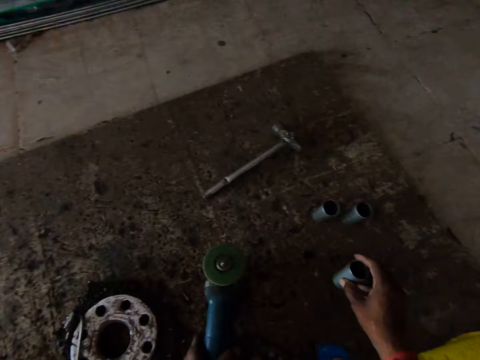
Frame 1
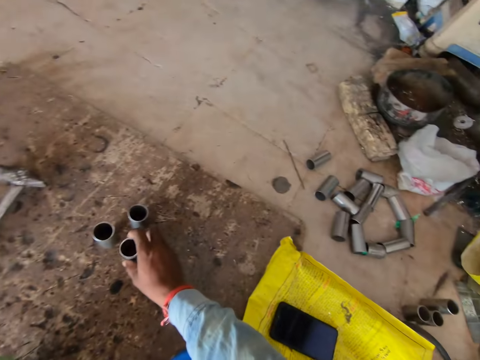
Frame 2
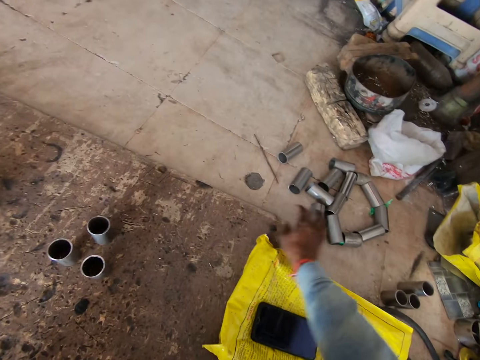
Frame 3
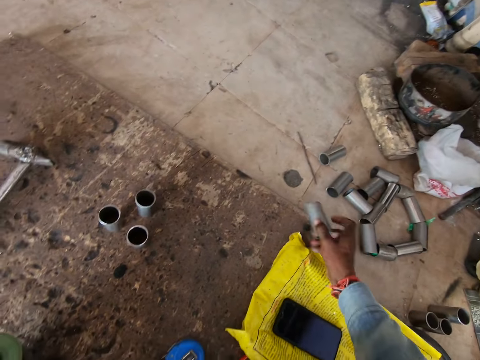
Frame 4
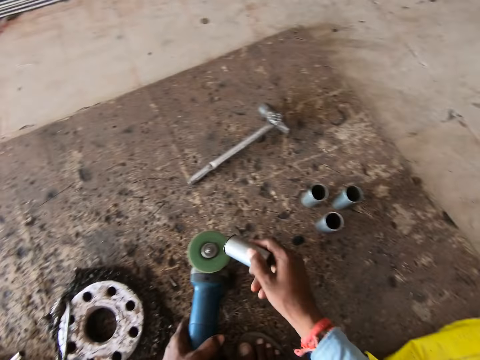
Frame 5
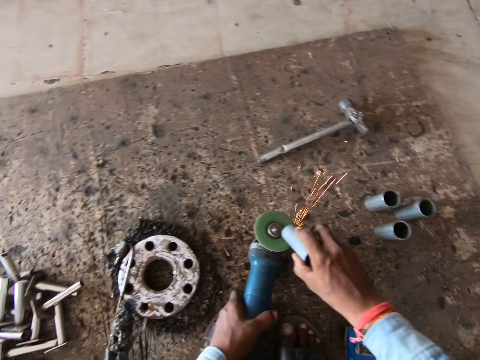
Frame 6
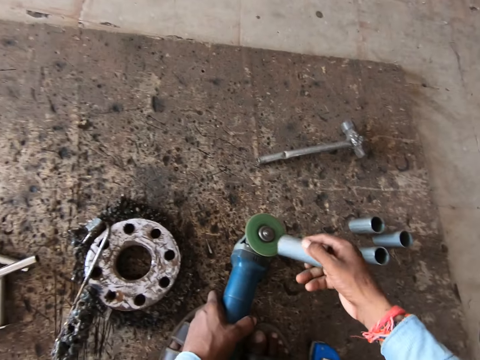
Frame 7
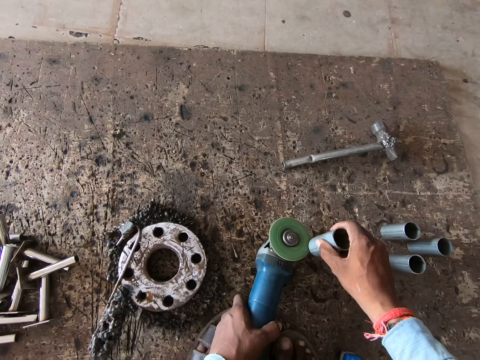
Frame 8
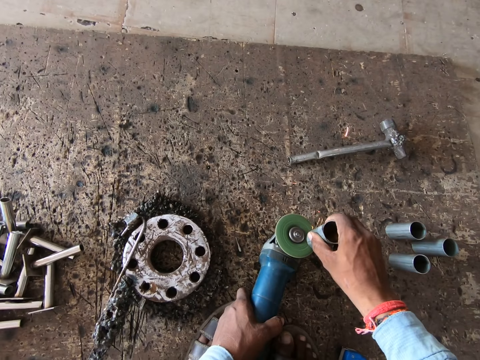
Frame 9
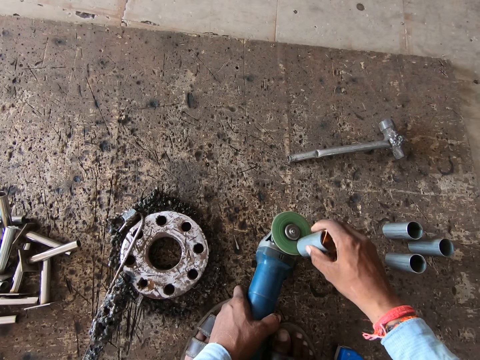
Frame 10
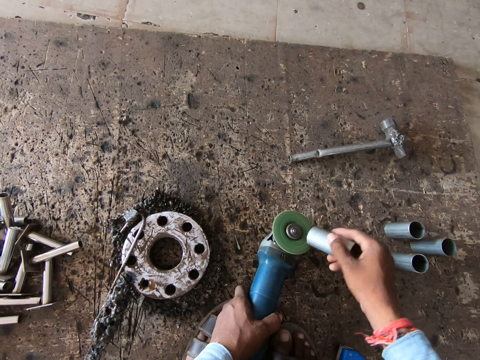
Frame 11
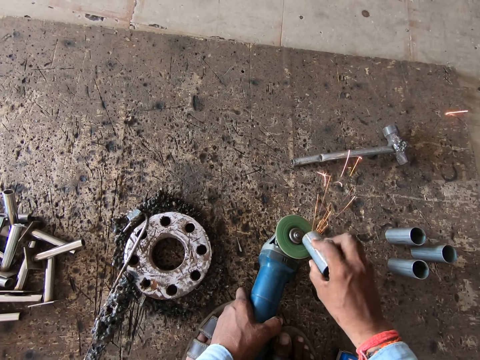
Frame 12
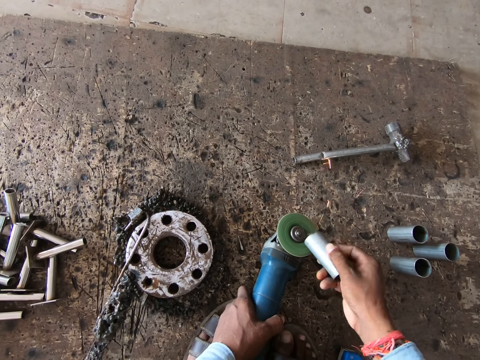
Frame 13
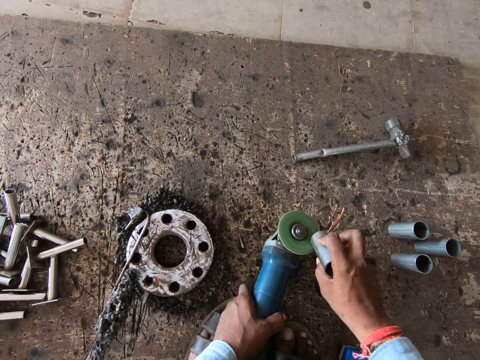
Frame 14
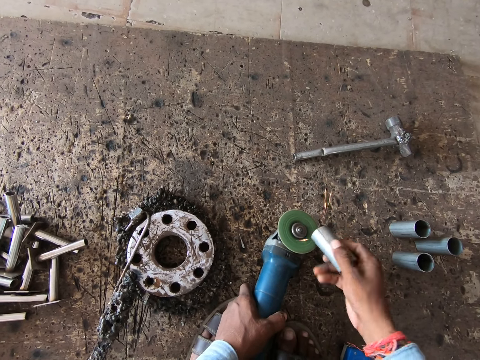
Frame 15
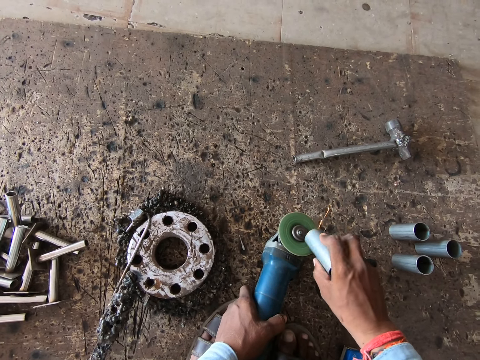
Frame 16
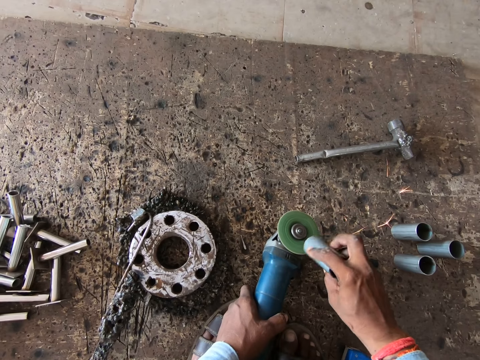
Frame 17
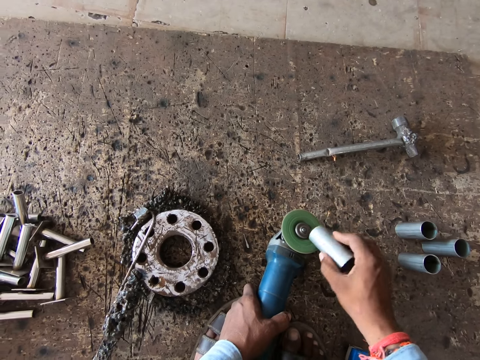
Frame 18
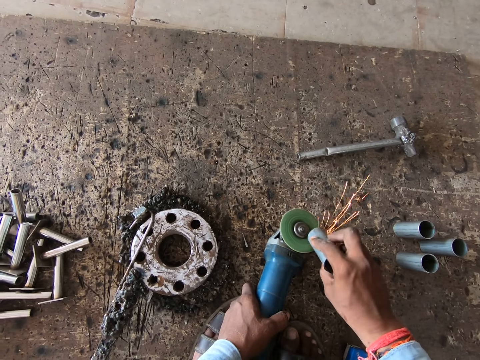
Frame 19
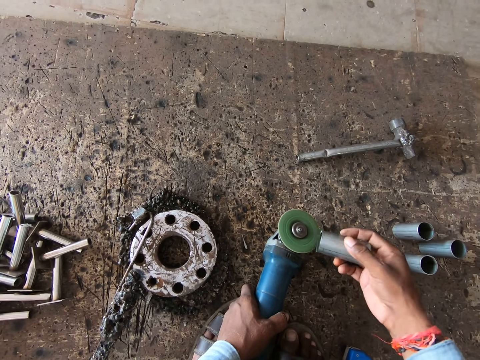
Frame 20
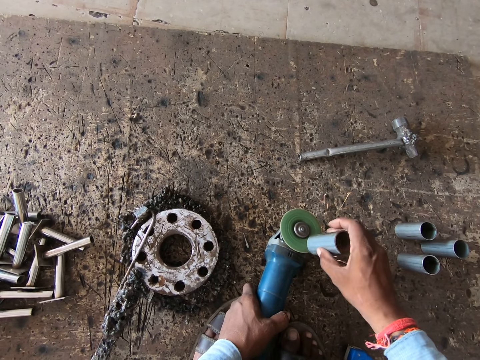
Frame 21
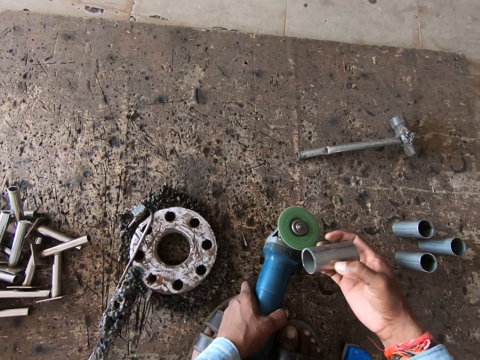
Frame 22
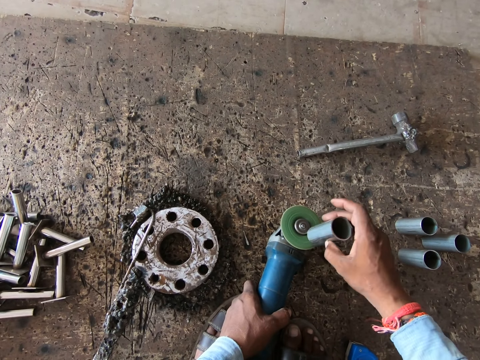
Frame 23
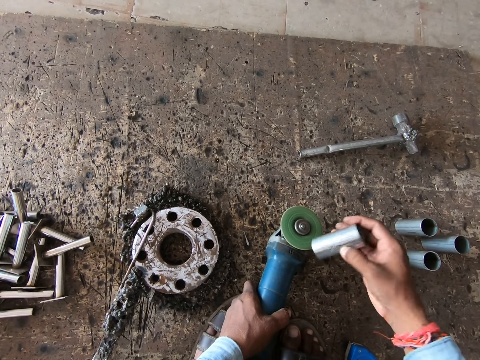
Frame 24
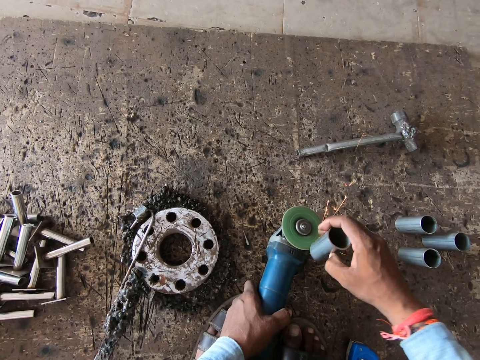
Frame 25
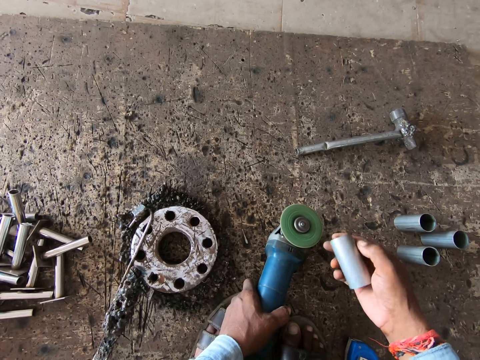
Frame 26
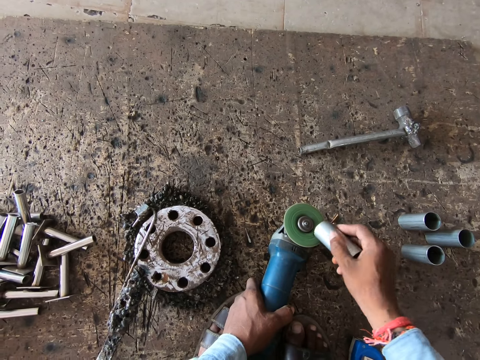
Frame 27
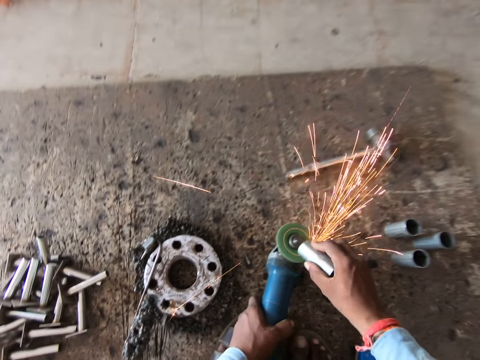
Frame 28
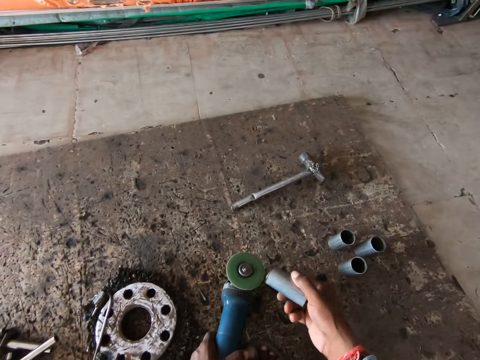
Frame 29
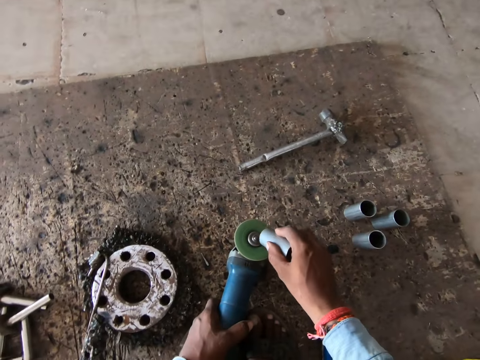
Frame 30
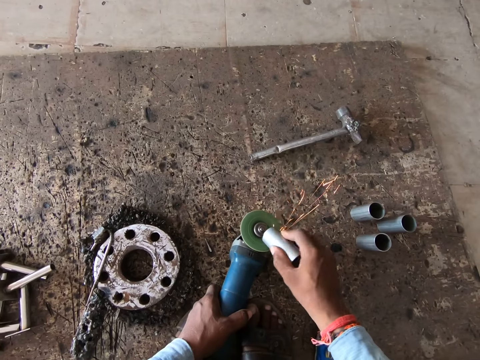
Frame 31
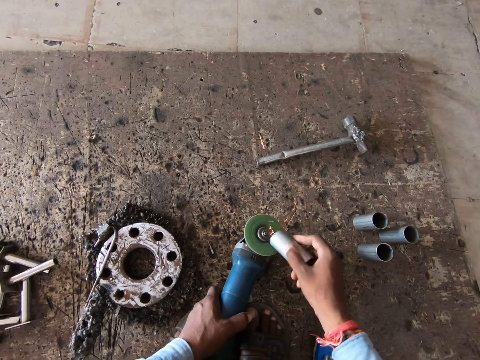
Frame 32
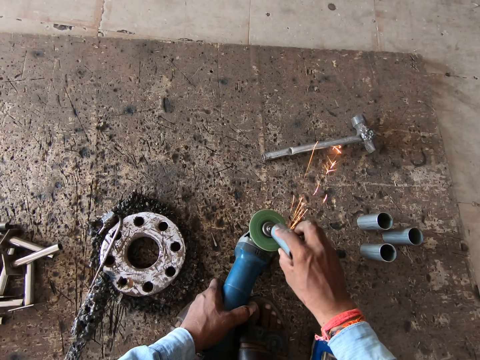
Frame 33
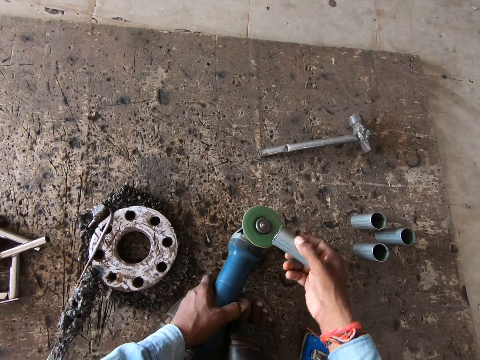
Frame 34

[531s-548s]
The camera wearer drops the polished cylindrical piece of metal on the ground with his right hand. He picks up the cylindrical piece of metal from the ground with his right hand. He polishes the cylindrical piece of metal in his right hand with the hand polisher in his left hand. He welds the metal on the grinding machine. He flips the piece of metal with his right hand. He polishes the cylindrical piece of metal in his right hand with the hand polisher in his left hand.

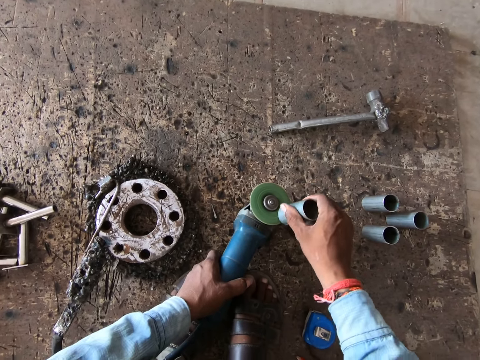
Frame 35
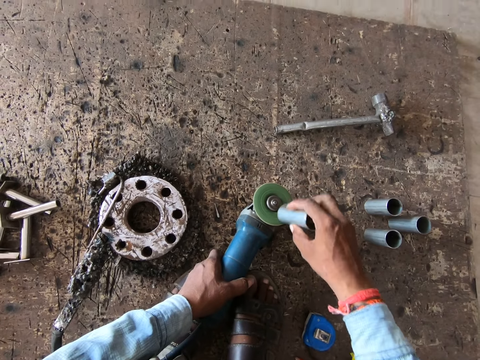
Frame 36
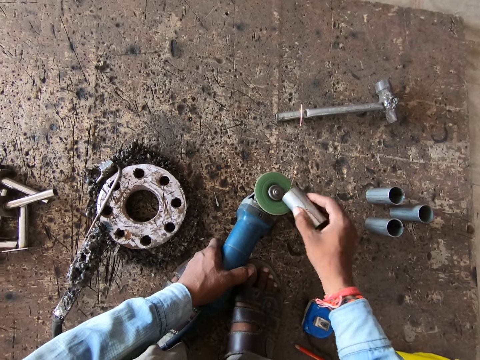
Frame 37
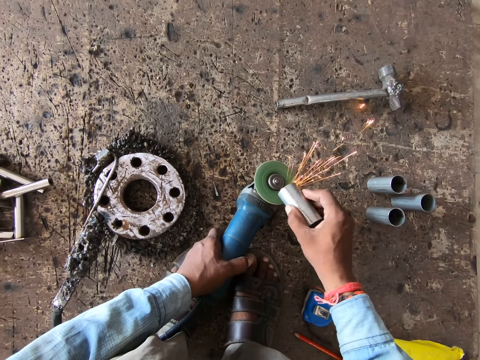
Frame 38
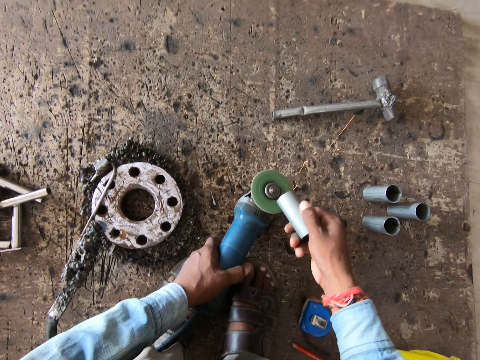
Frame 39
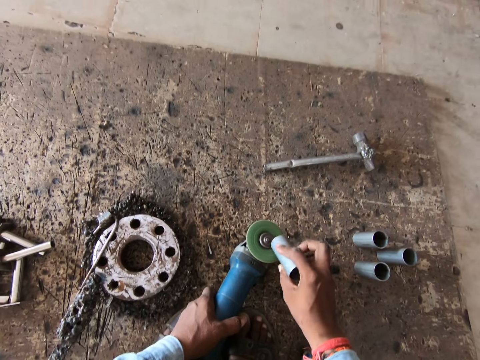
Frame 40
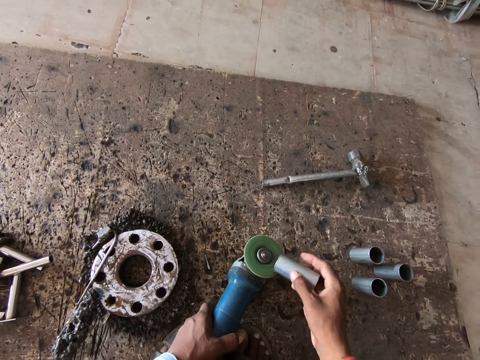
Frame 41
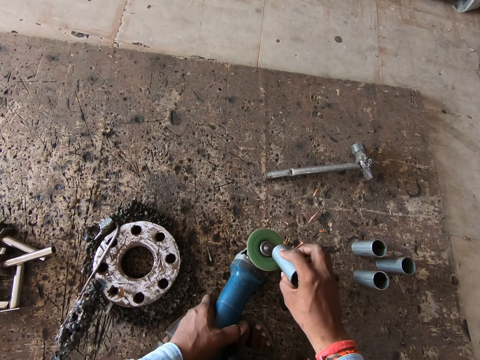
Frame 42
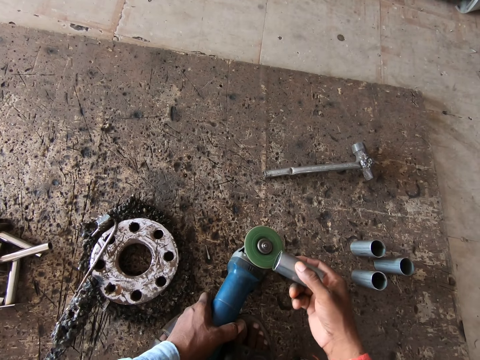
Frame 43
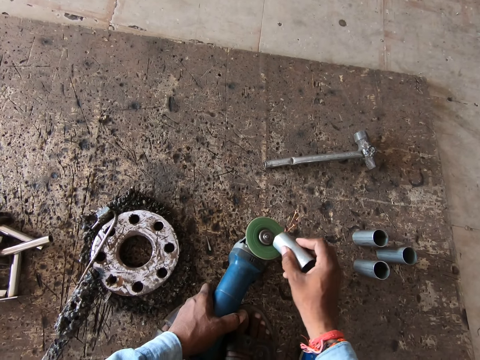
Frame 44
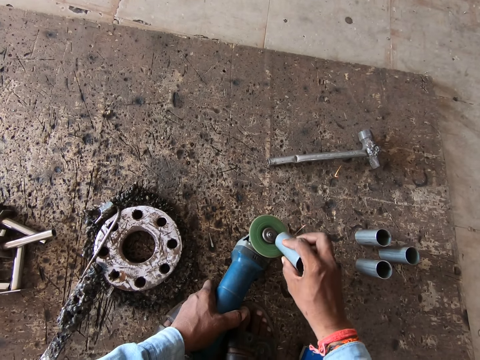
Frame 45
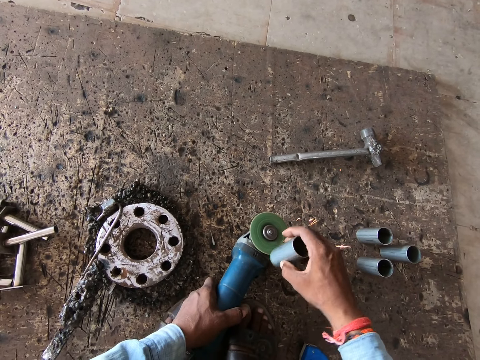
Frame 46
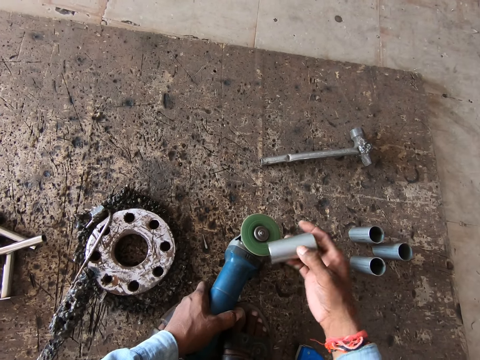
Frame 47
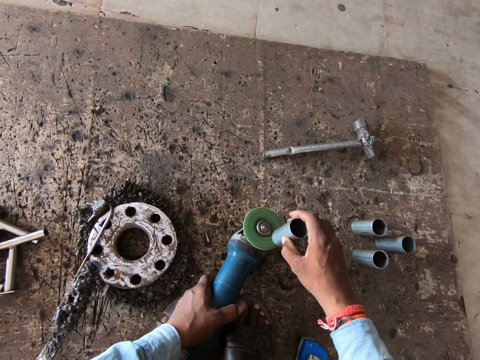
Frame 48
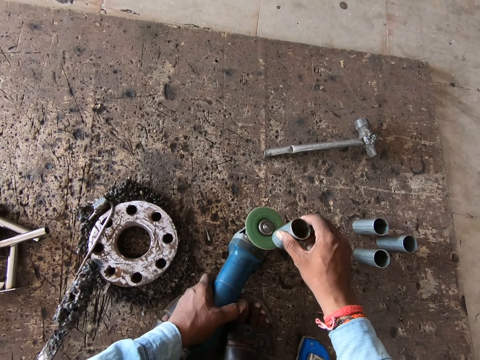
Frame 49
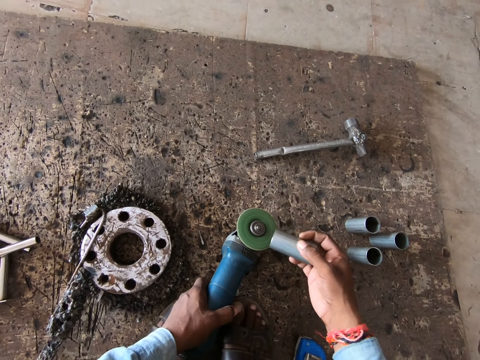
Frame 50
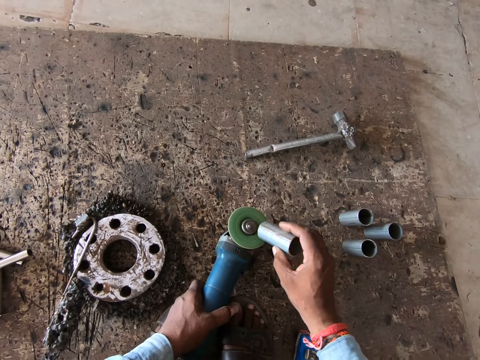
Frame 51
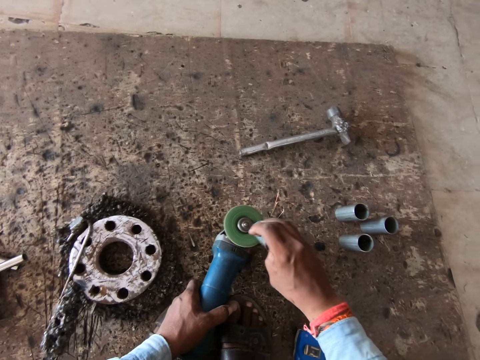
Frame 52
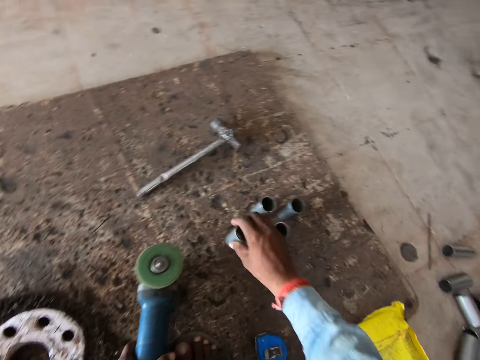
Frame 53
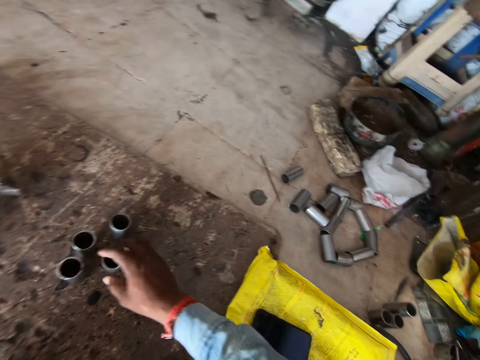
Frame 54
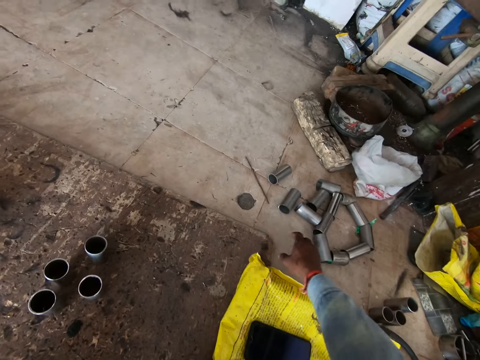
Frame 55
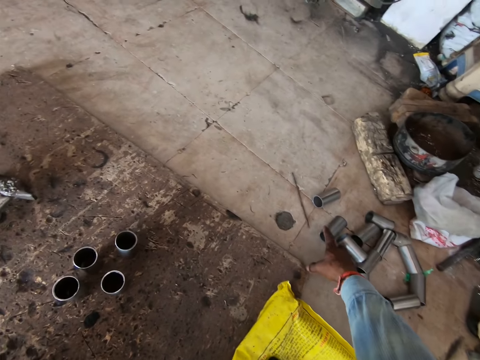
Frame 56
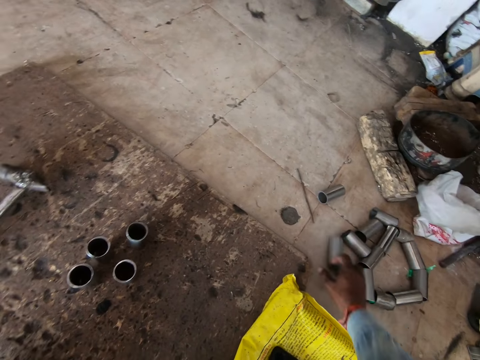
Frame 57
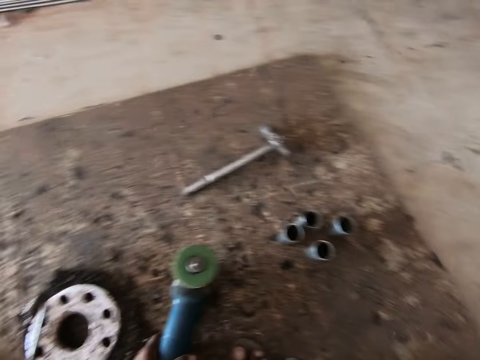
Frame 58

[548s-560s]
The camera wearer drops the metal rod in his right hand on the floor. He picks up the metal rod from the floor with his right hand.
